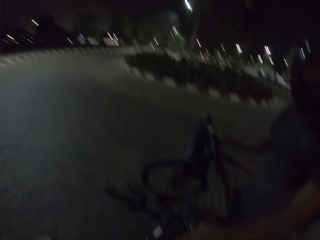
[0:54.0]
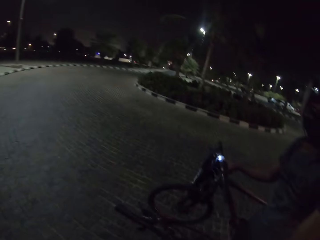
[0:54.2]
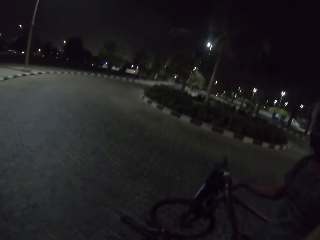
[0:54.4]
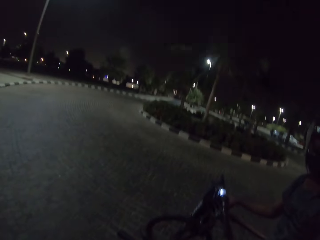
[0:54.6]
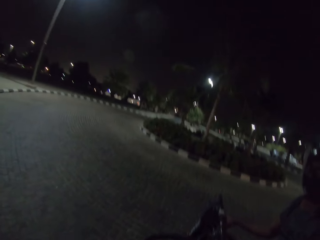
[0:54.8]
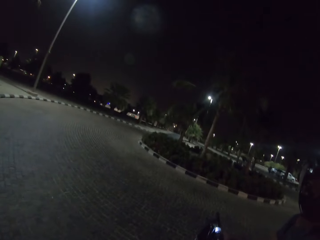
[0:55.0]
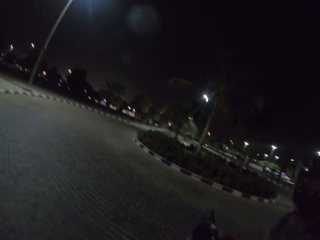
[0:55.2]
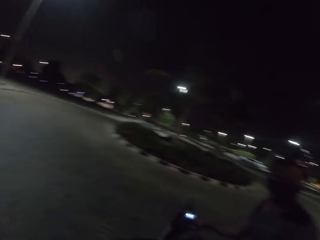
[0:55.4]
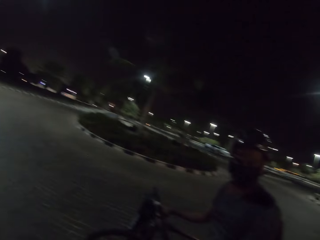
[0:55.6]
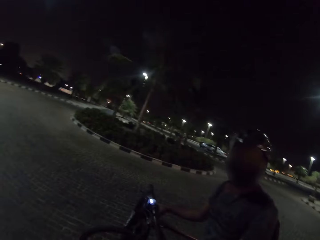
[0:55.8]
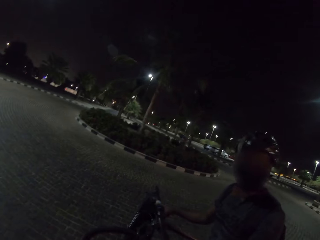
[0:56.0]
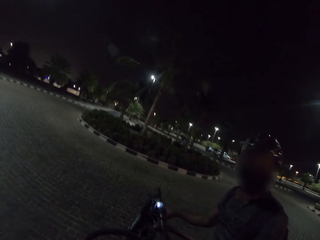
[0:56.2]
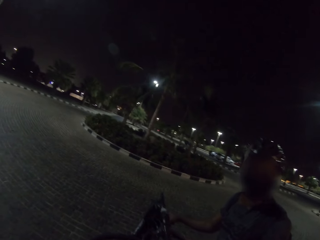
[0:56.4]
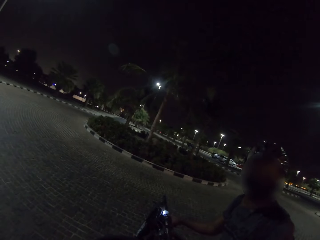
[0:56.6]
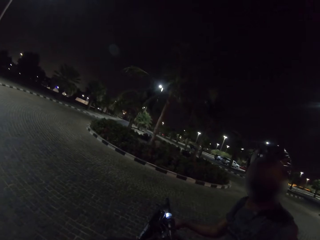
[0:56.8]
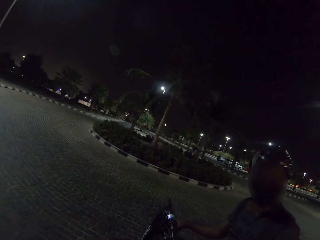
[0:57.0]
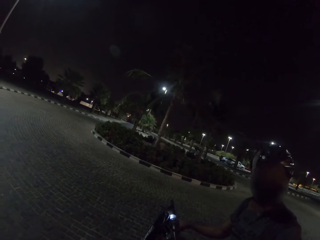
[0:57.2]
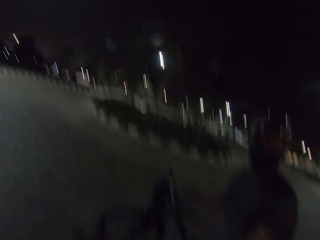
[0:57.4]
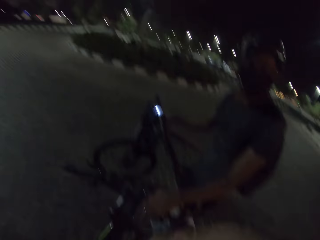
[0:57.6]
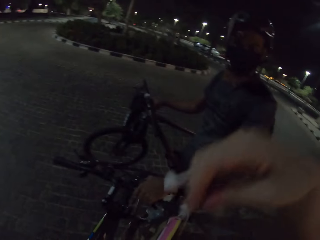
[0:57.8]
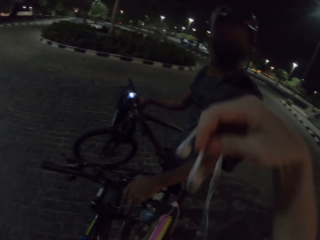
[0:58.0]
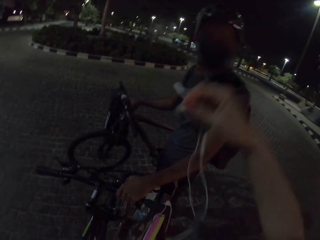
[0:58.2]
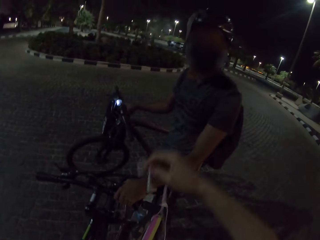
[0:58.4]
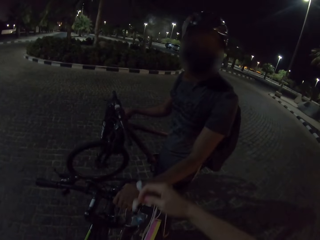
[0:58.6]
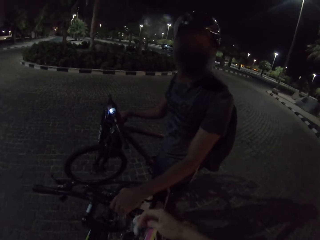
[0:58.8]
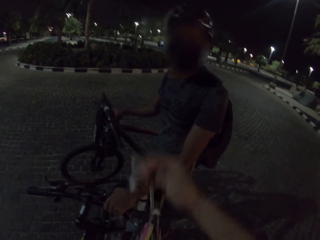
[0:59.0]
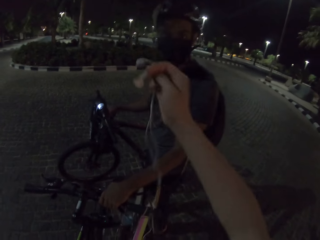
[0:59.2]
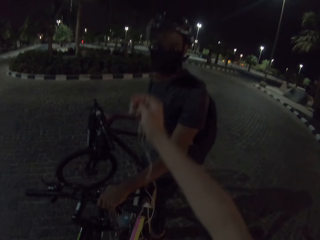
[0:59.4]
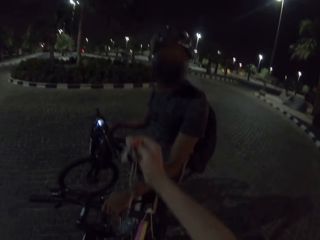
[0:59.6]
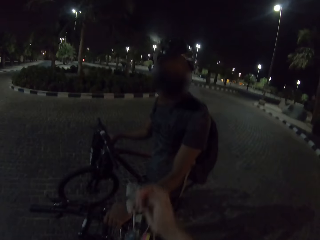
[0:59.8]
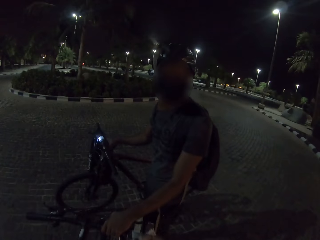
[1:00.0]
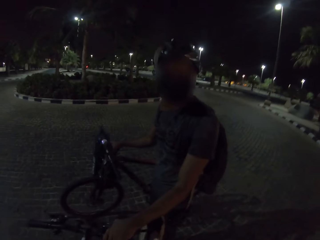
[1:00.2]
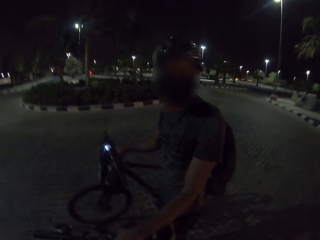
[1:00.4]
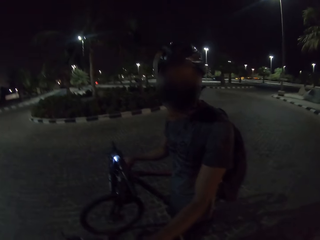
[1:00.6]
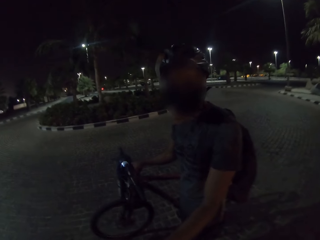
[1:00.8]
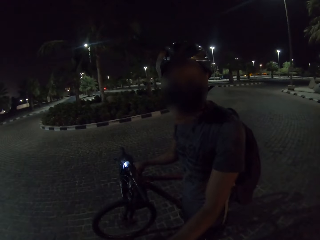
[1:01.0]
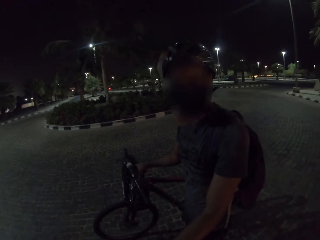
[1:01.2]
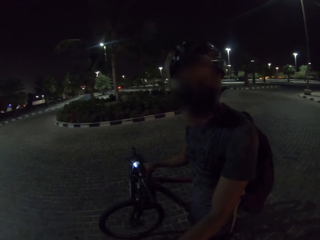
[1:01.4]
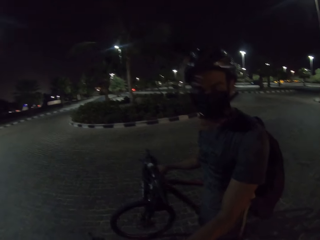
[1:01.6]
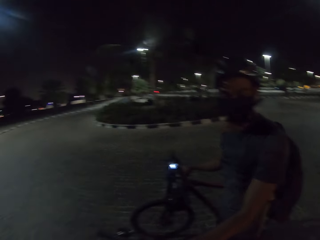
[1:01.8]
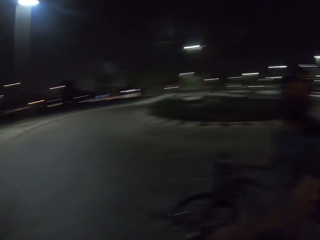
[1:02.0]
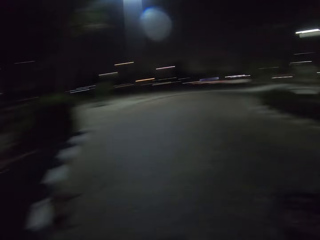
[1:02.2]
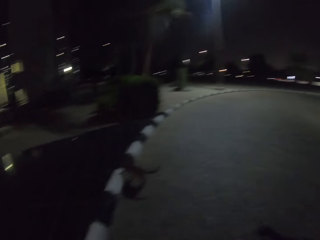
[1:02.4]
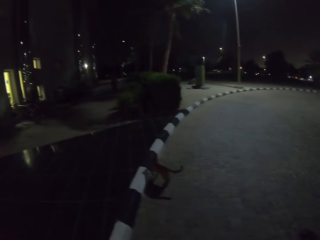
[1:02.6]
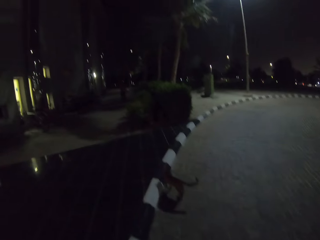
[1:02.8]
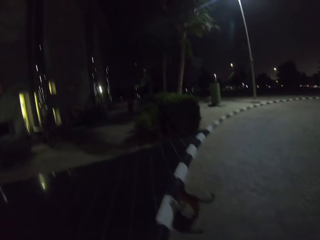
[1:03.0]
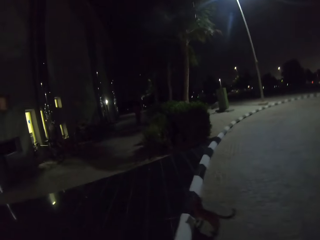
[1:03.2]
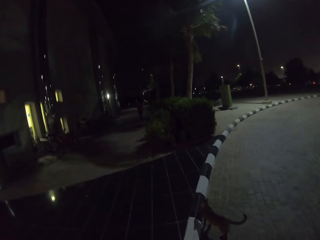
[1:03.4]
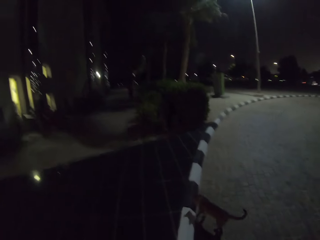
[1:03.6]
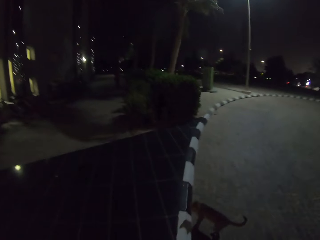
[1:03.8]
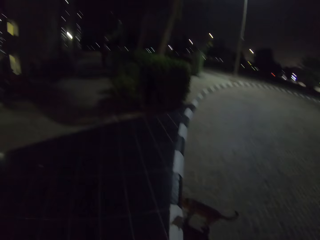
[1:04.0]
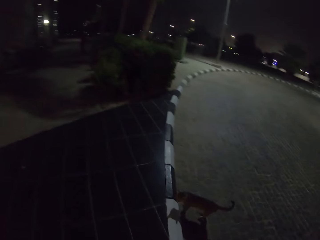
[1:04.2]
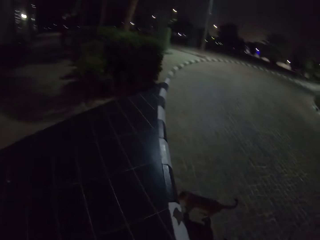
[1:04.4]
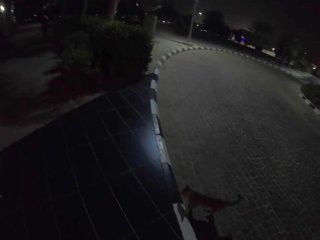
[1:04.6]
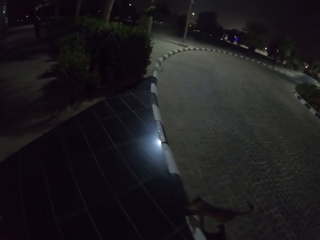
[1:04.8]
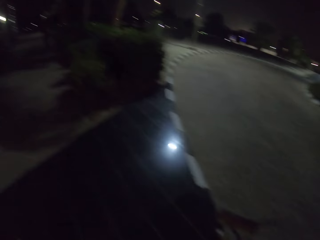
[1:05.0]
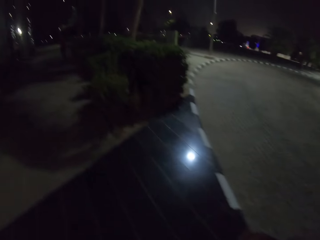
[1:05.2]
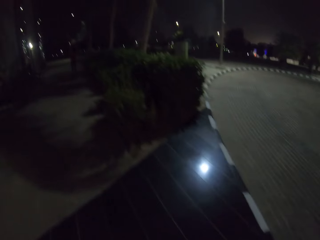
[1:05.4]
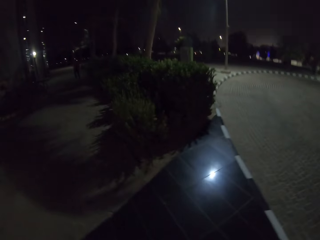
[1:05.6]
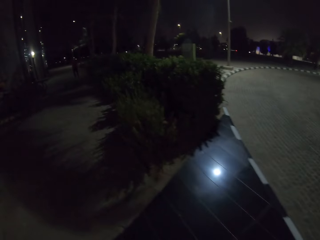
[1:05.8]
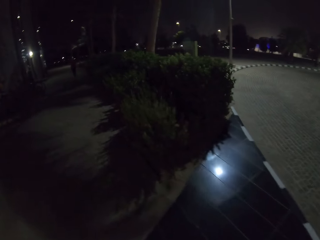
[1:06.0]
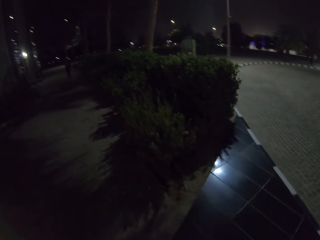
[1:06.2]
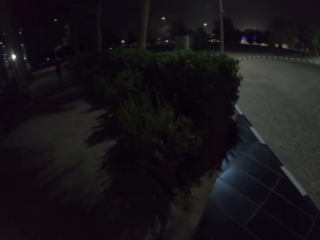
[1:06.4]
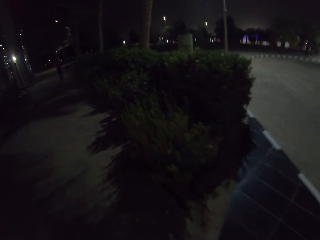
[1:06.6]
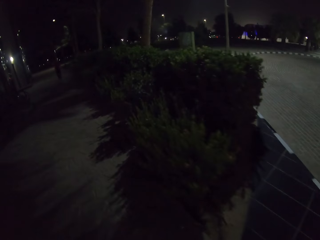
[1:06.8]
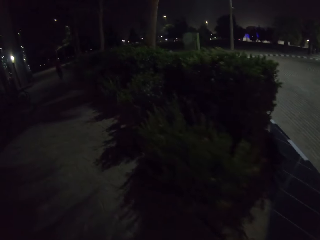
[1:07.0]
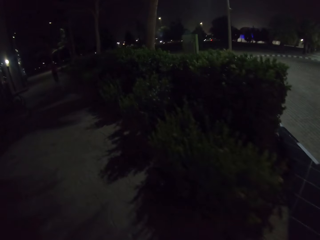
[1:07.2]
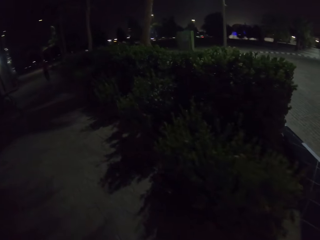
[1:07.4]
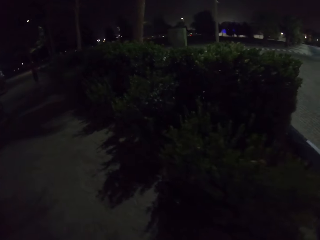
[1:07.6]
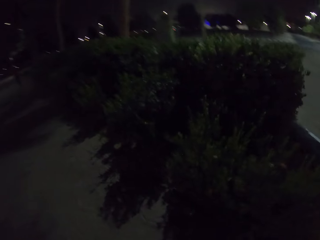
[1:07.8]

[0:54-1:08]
The camera wearer carries the bag with cat food. They look around. They hold earphones with the hand. They stretch the earphones. They walk around. They look around.

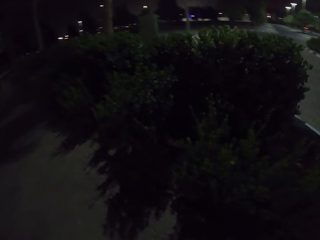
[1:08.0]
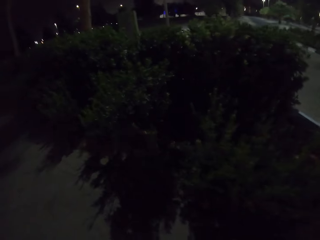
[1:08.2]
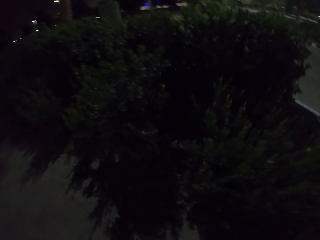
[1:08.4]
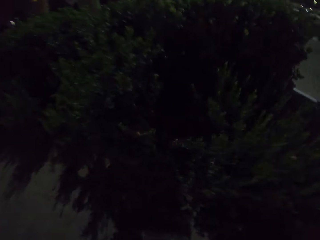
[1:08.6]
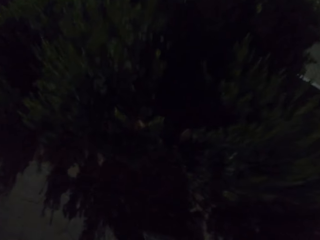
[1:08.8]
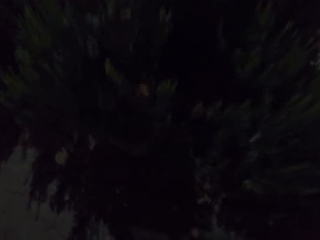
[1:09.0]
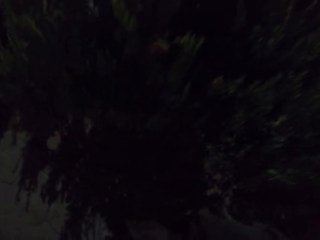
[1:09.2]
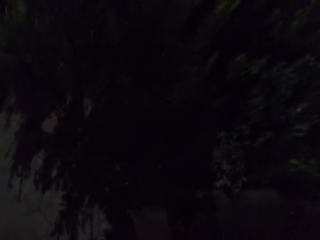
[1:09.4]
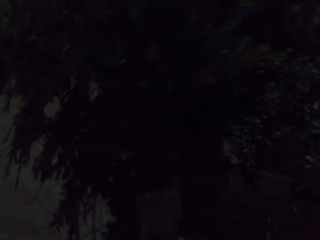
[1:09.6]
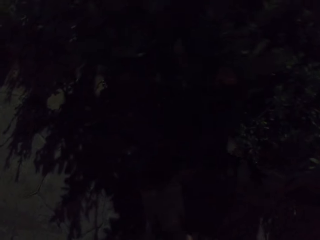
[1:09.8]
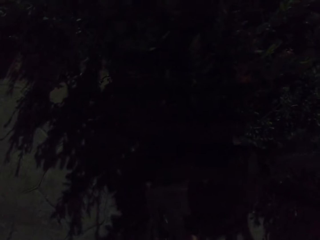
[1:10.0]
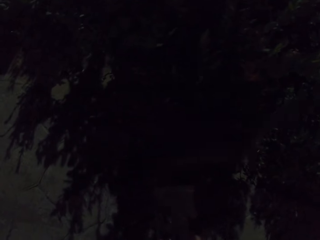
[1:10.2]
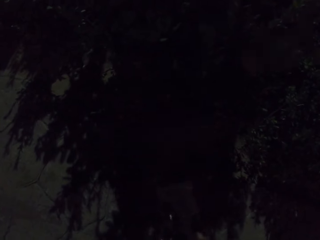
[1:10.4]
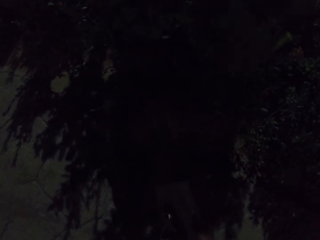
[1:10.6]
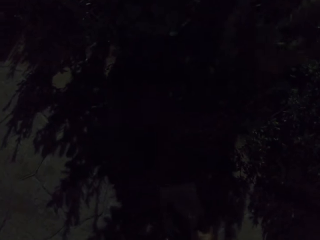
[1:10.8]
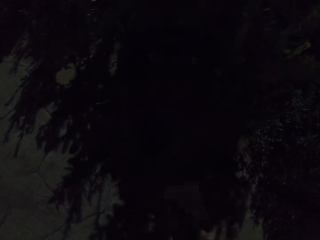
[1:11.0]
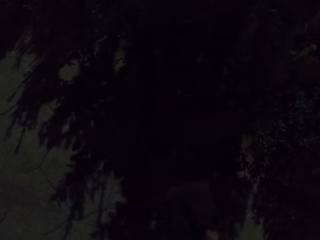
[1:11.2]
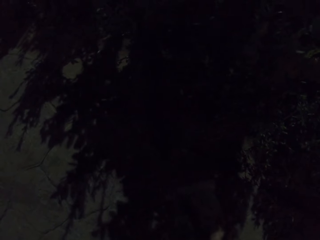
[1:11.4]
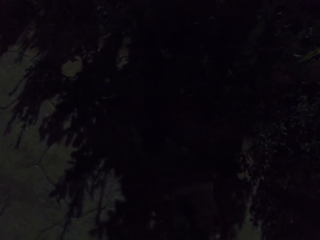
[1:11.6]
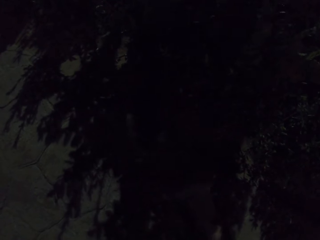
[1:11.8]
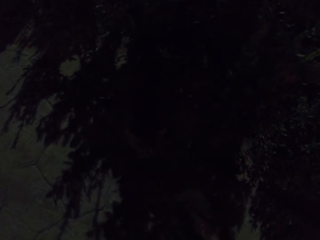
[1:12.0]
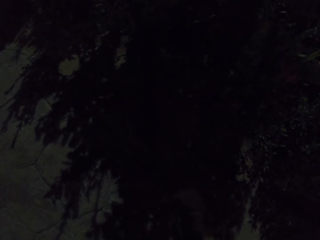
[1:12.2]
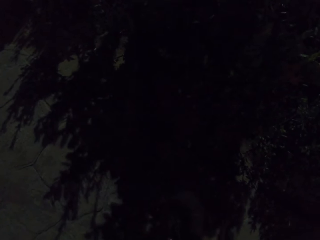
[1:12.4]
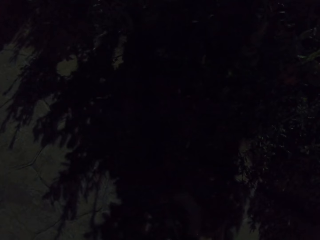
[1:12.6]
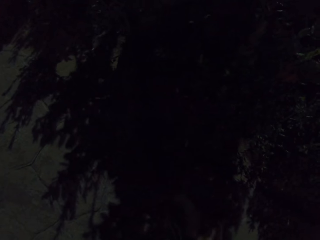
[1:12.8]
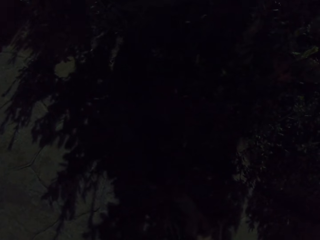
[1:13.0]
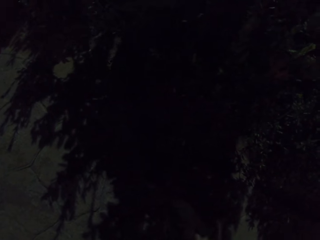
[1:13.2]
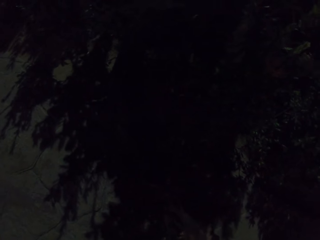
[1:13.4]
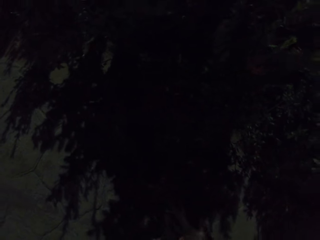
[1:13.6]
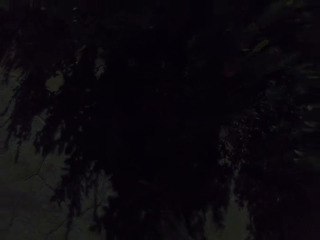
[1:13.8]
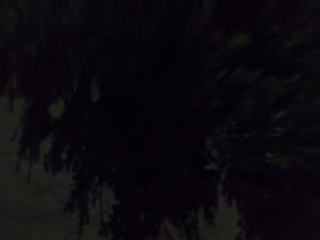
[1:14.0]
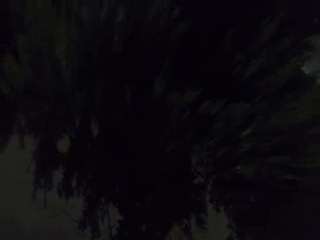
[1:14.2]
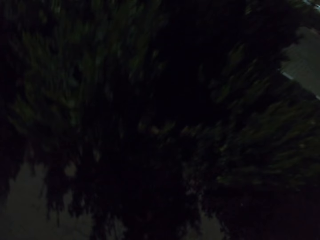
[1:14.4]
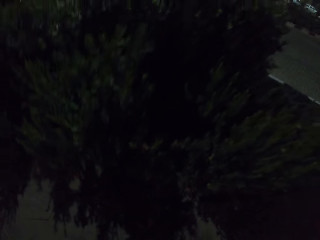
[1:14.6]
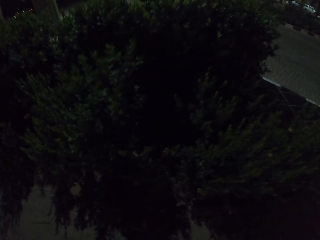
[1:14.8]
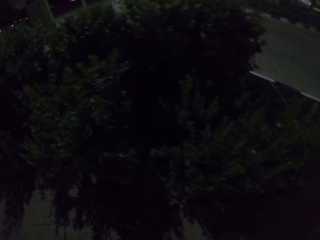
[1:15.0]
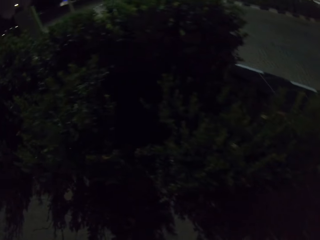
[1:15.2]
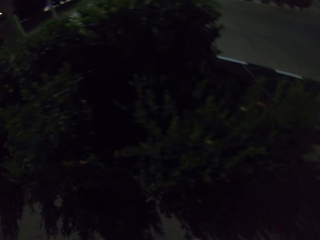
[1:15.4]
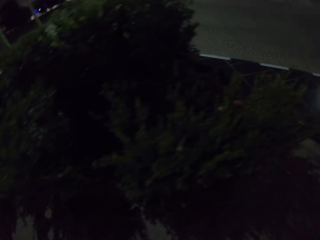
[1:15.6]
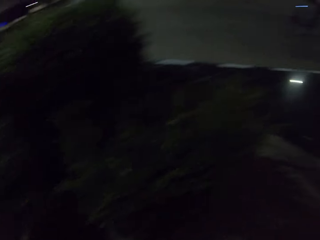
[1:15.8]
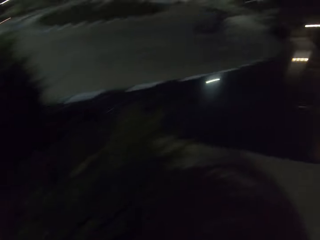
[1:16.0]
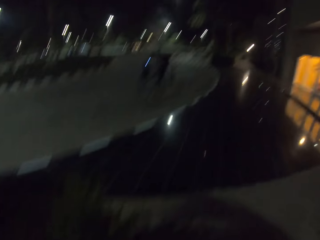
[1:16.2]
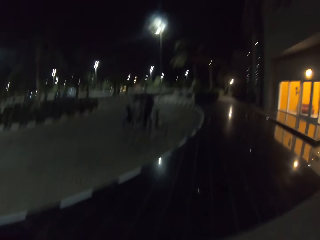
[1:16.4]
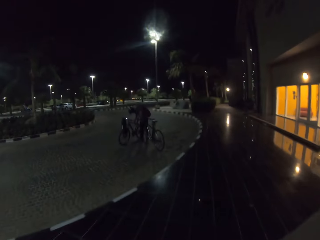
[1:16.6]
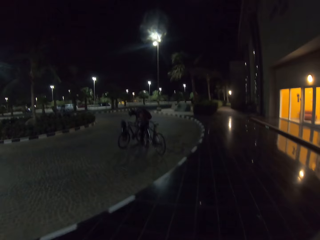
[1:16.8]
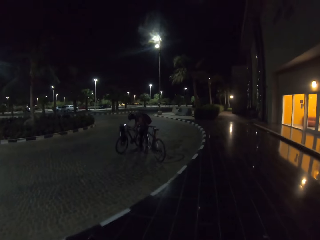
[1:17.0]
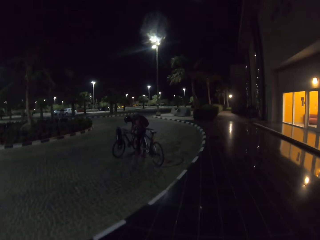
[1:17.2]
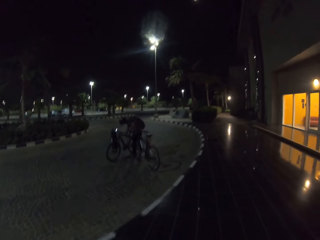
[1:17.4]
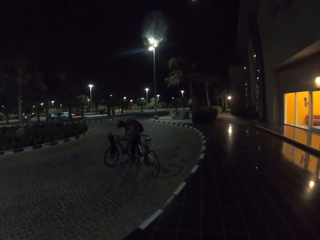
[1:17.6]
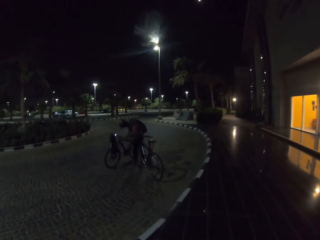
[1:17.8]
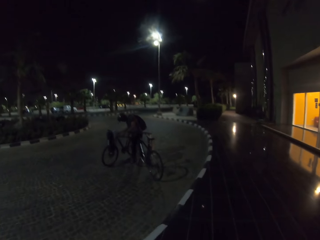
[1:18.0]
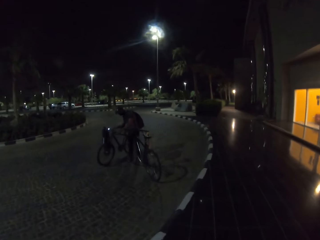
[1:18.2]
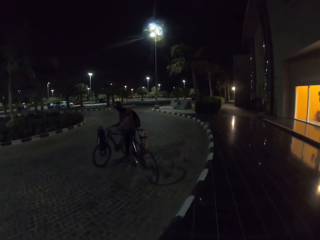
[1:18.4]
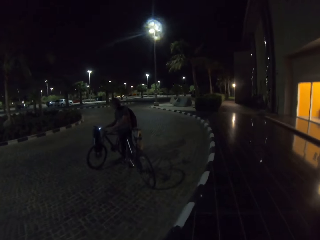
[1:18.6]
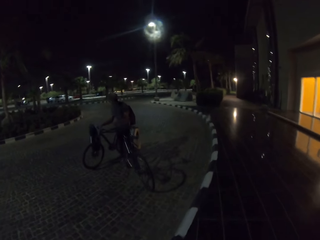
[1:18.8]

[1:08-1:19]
The camera wearer pours something near a shrub. They put food on the ground for the cat. They walk towards a person. They turn around. They walk around. The person bends near the bicycle.
